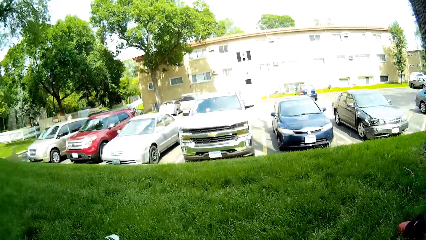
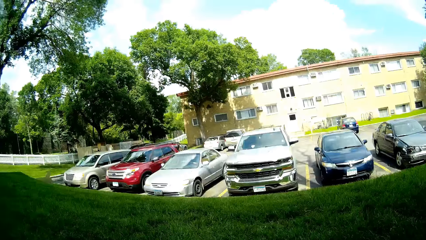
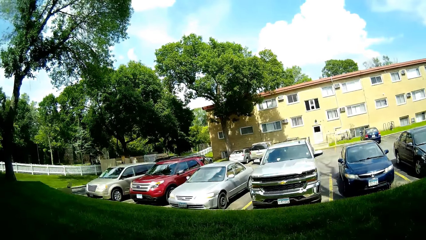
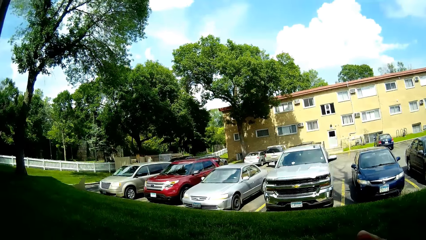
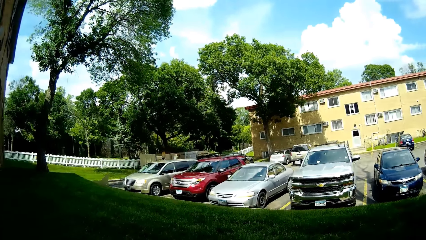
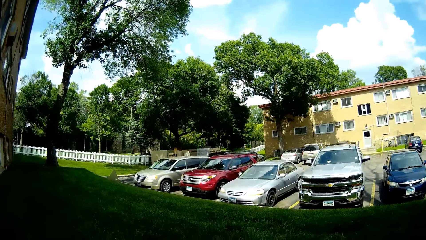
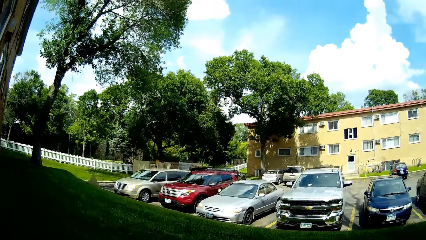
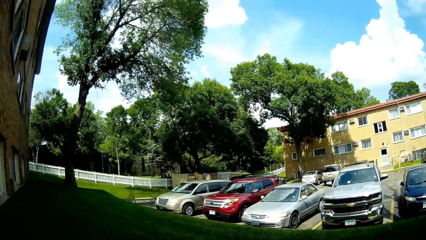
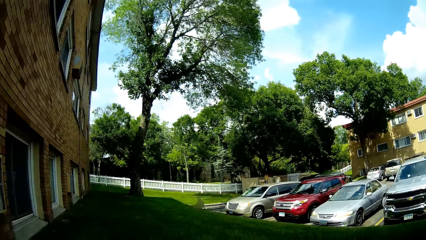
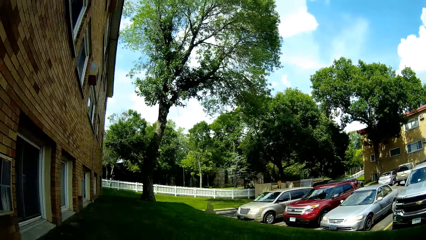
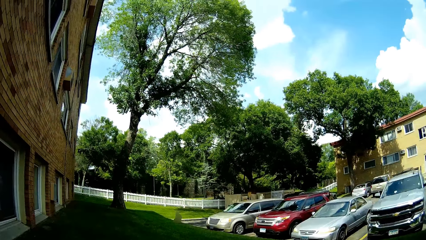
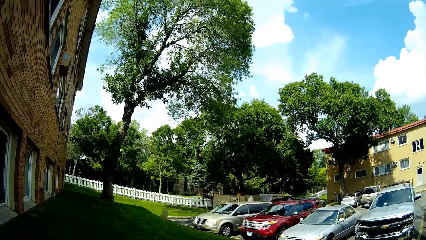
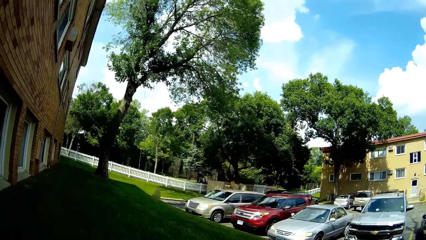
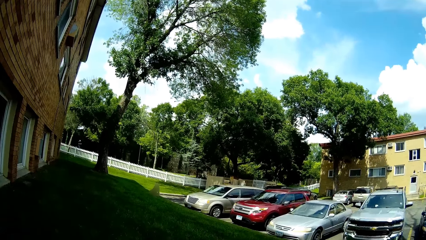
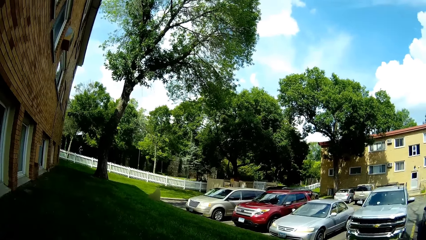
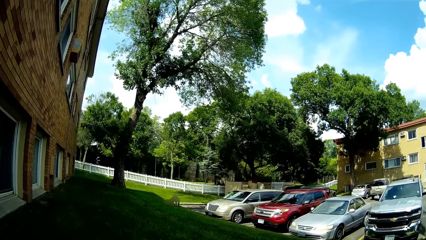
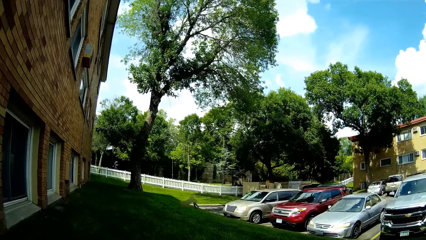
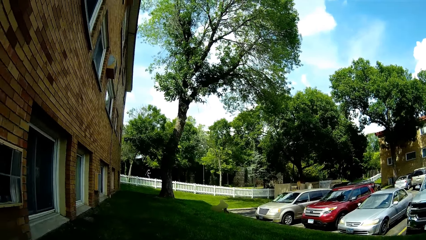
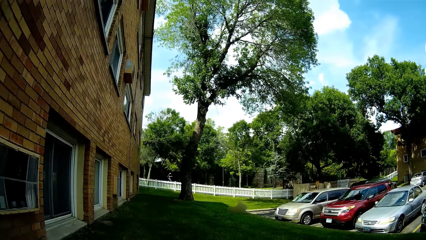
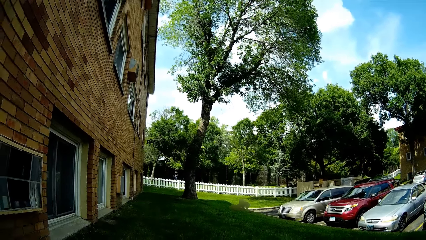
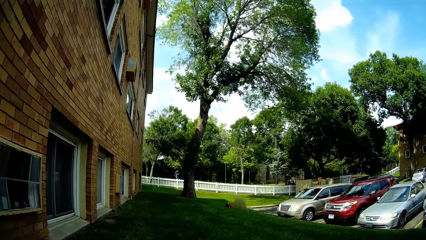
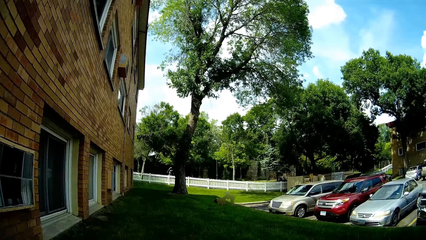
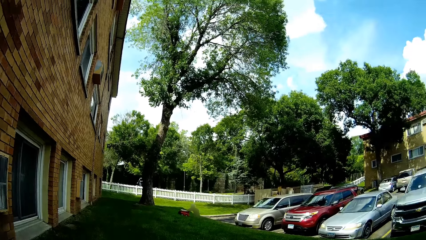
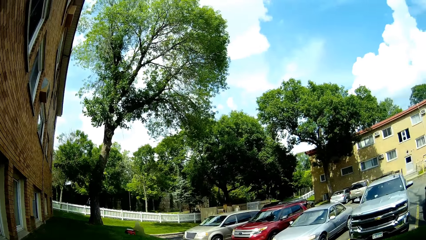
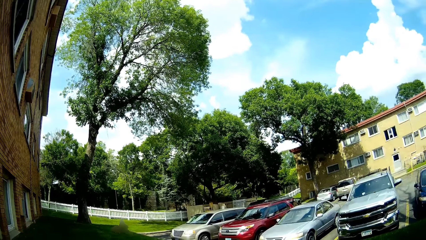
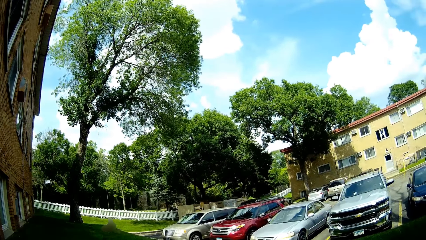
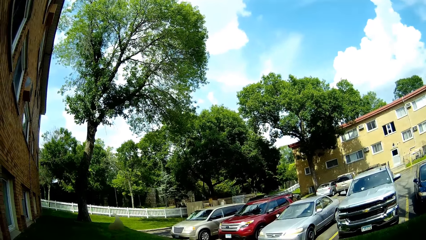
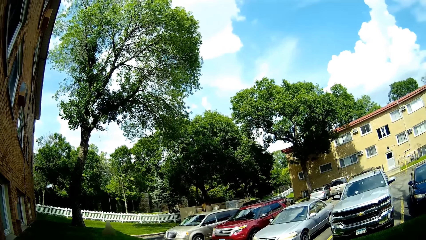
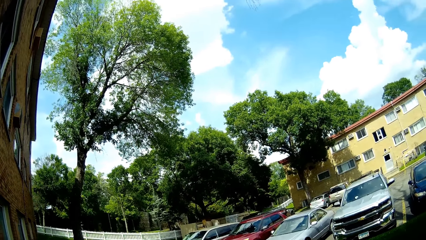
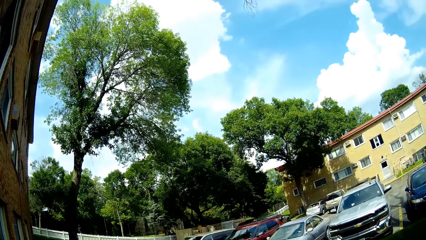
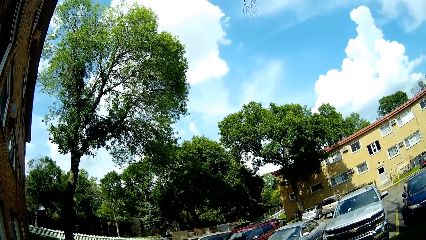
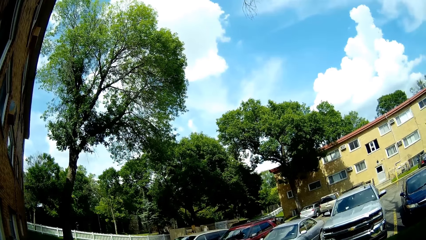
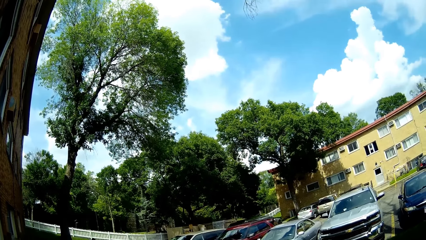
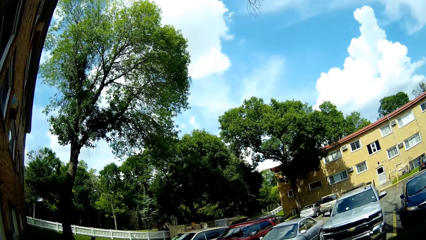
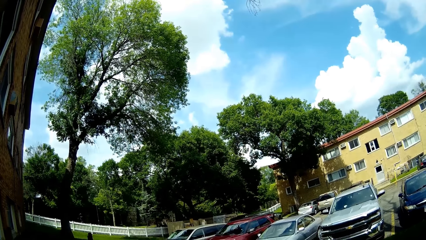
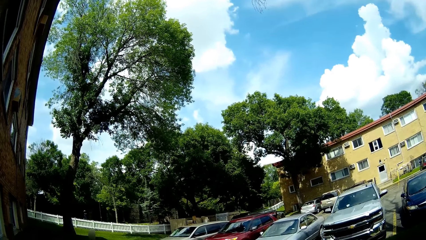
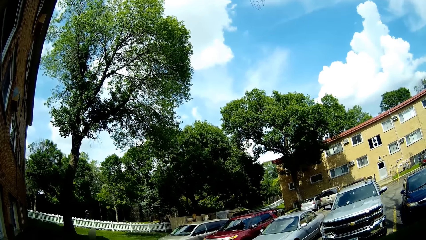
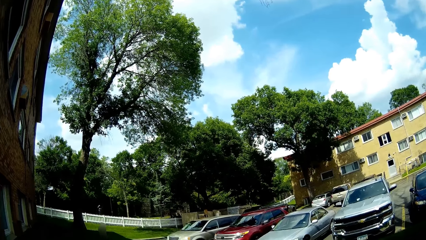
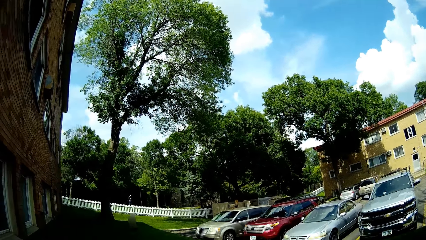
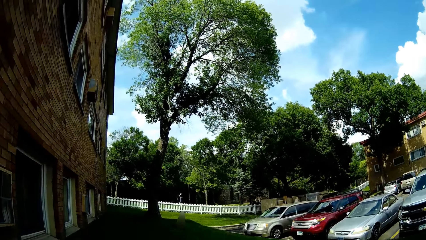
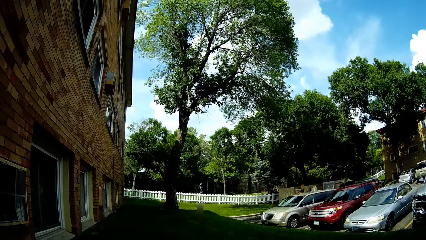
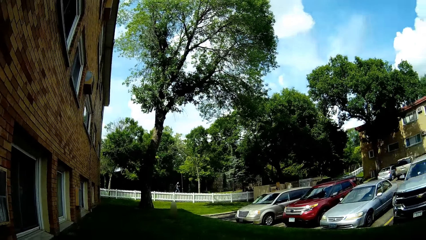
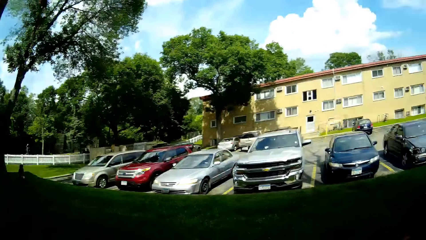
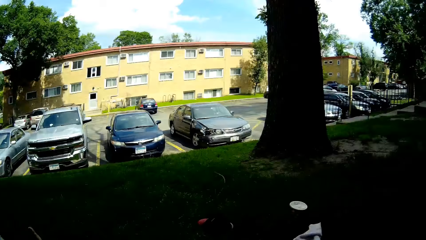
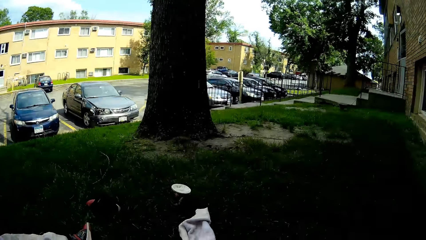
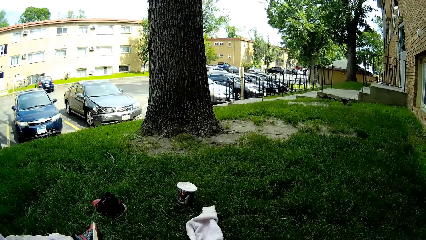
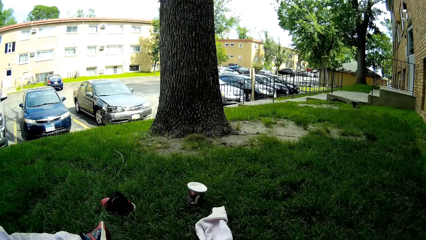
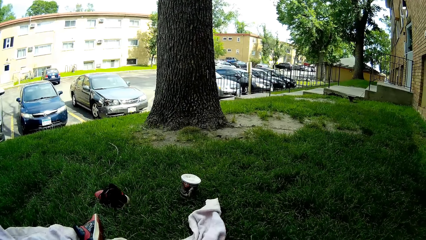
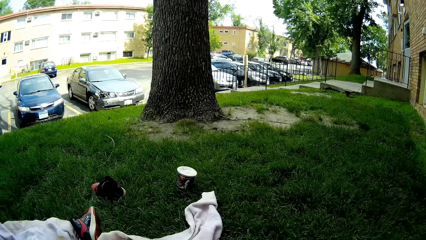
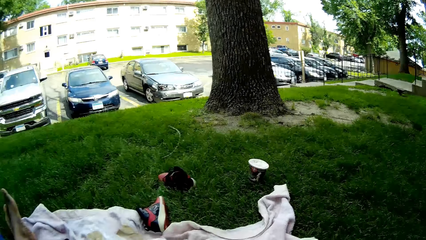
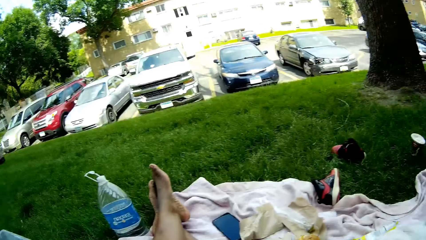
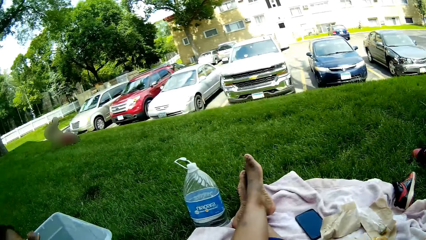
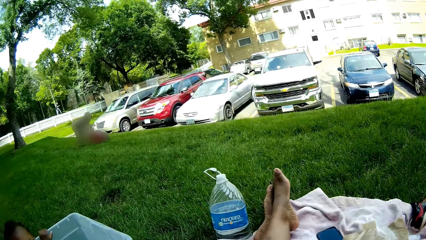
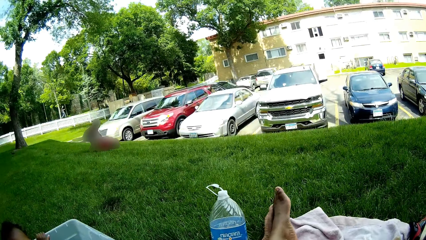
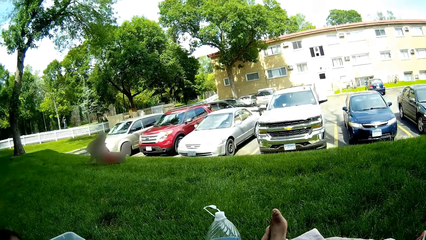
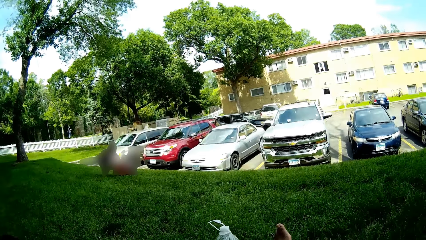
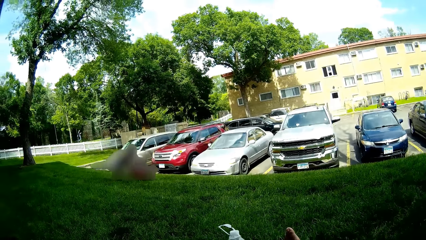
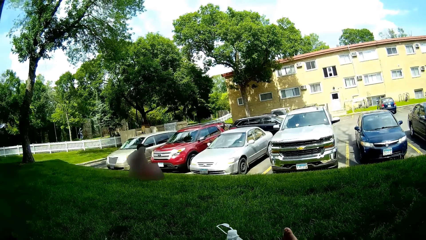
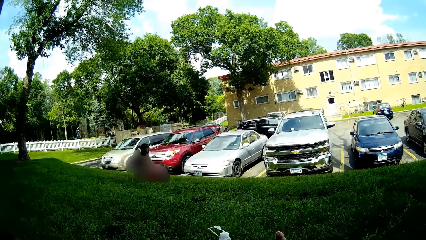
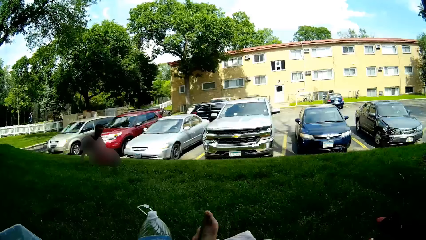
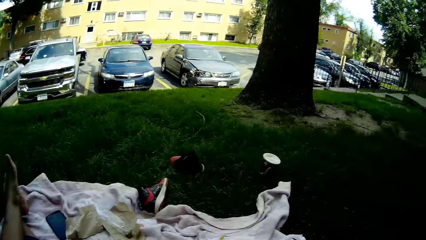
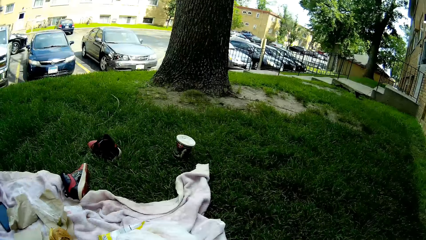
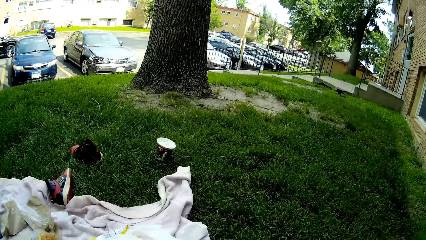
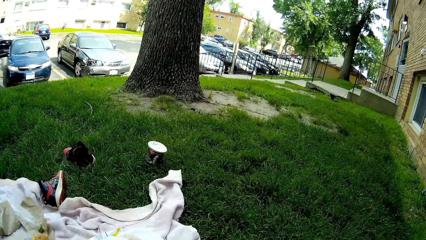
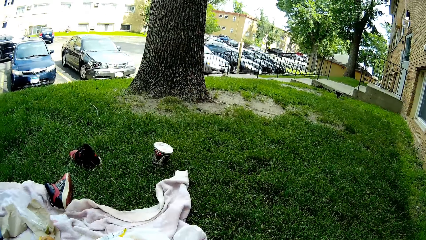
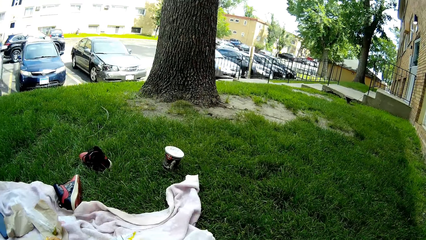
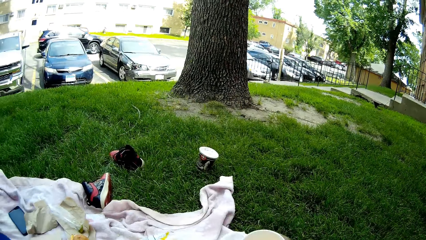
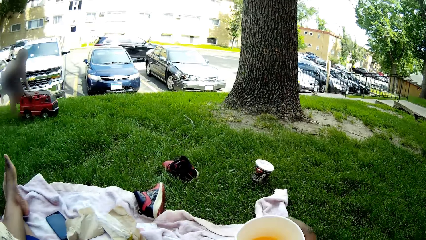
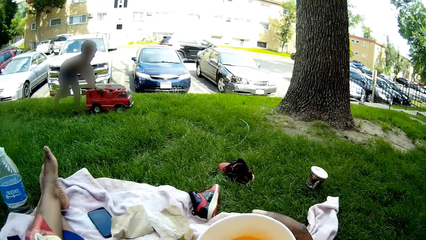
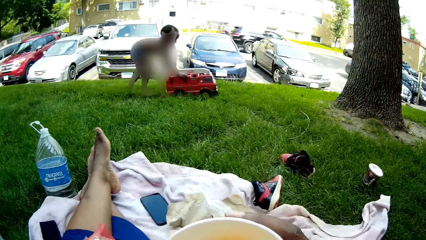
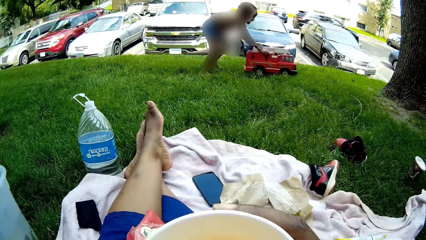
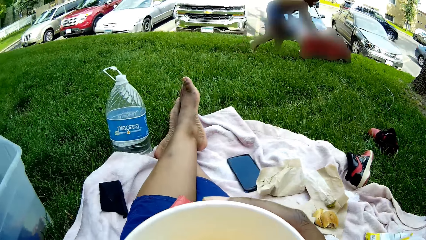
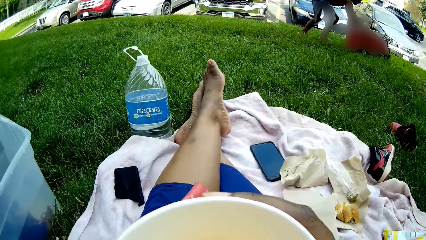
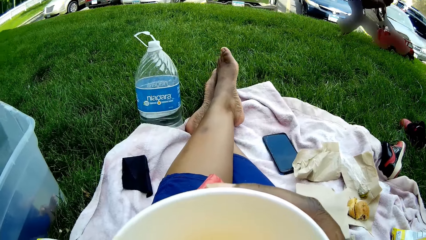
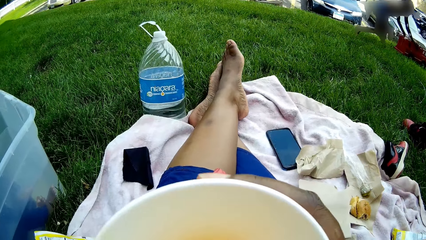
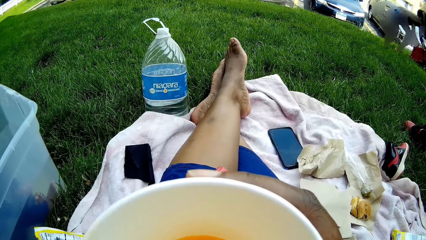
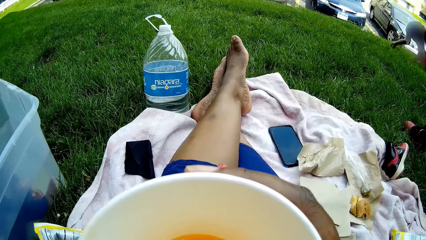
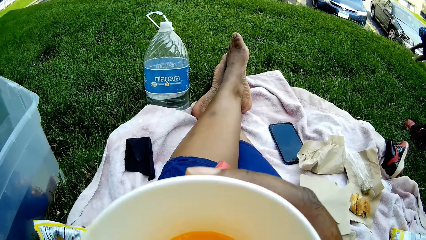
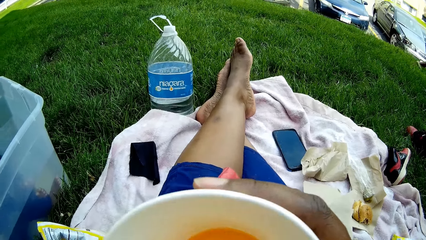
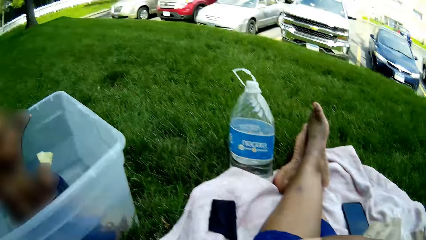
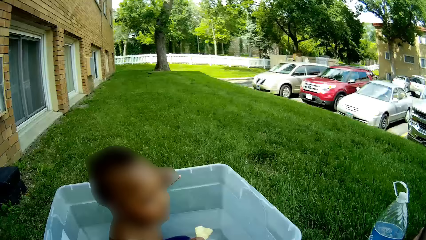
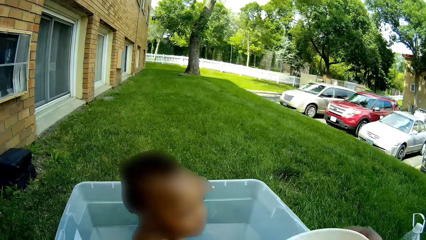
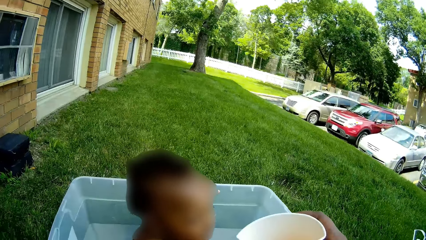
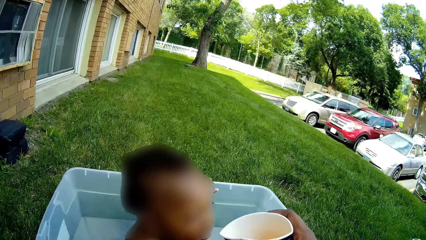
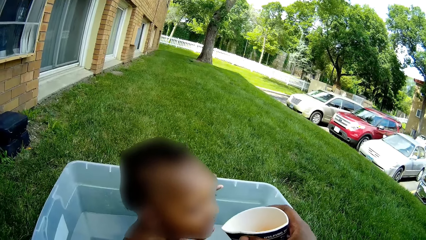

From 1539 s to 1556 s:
The camera wearer looks around the area. She drinks from a cup in her right hand.
